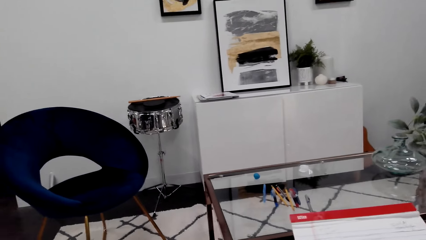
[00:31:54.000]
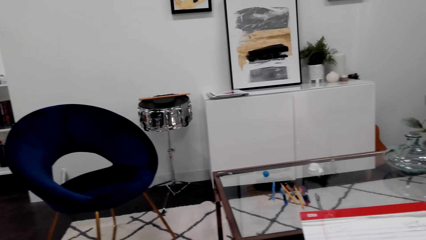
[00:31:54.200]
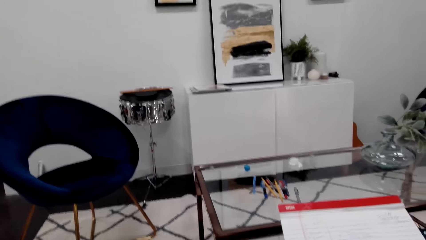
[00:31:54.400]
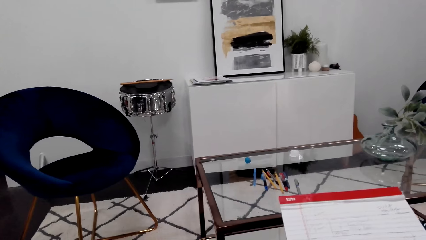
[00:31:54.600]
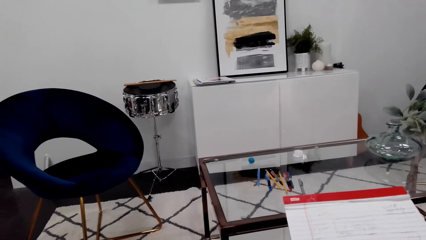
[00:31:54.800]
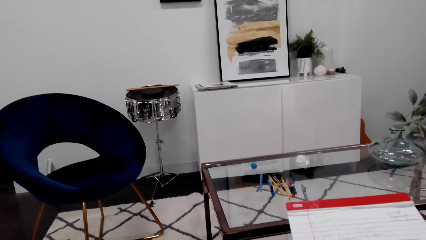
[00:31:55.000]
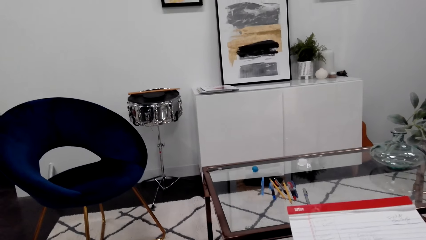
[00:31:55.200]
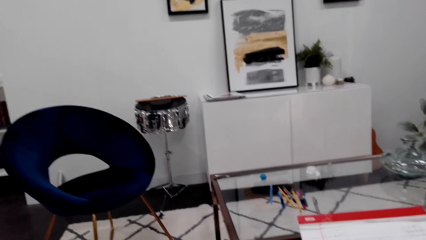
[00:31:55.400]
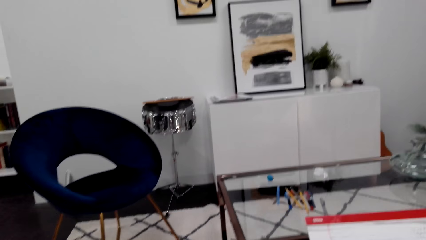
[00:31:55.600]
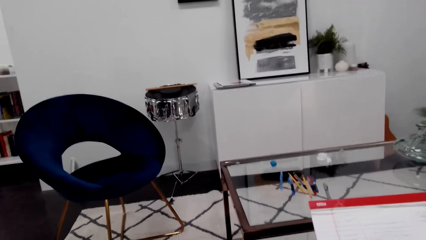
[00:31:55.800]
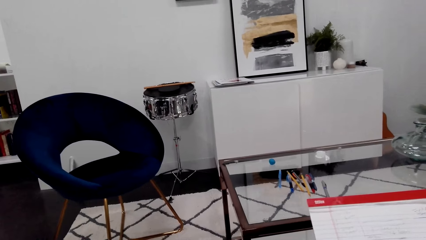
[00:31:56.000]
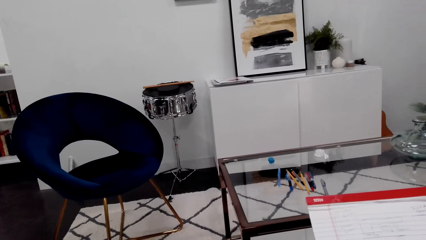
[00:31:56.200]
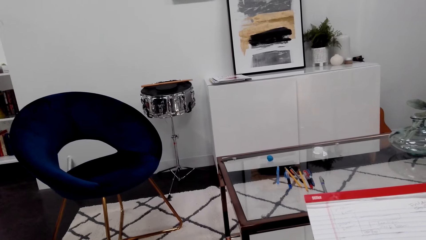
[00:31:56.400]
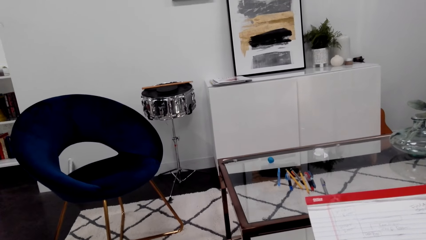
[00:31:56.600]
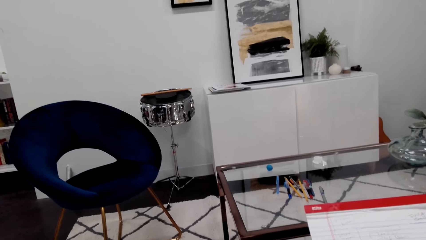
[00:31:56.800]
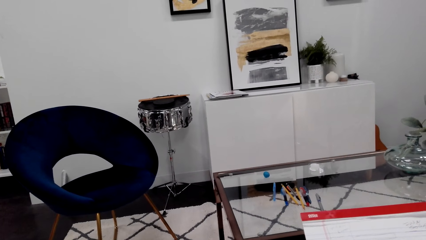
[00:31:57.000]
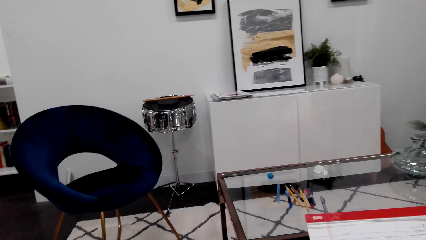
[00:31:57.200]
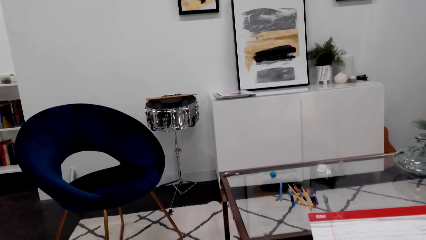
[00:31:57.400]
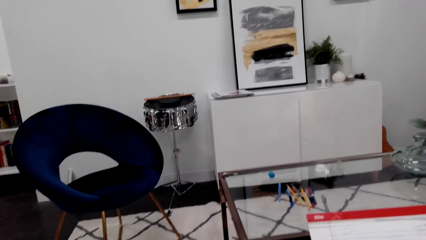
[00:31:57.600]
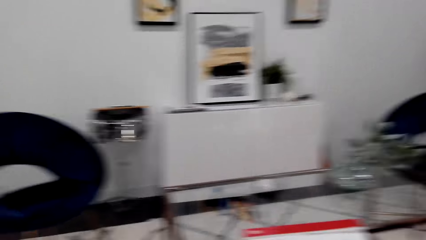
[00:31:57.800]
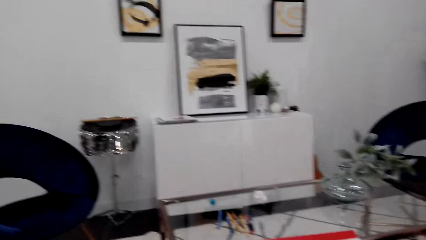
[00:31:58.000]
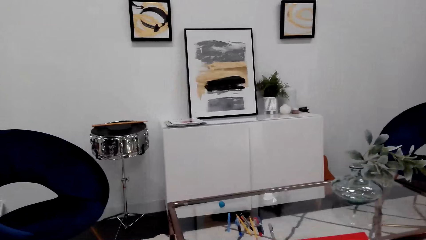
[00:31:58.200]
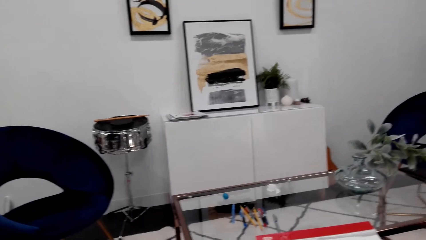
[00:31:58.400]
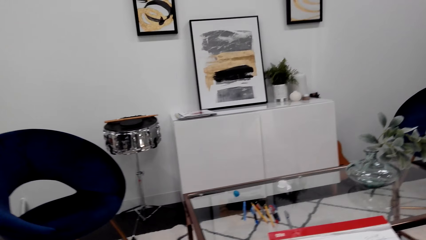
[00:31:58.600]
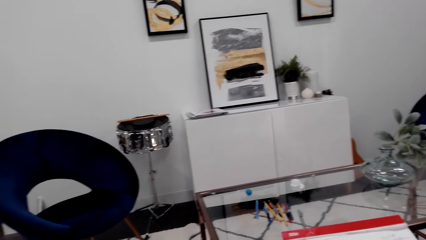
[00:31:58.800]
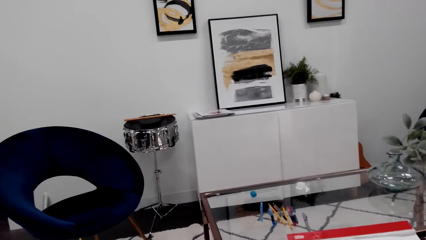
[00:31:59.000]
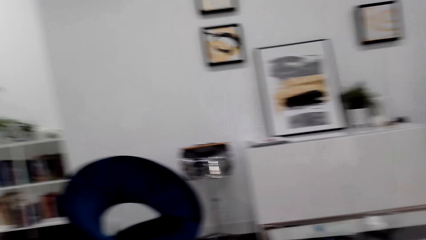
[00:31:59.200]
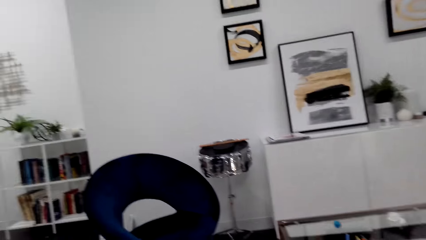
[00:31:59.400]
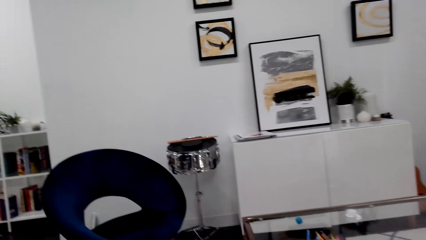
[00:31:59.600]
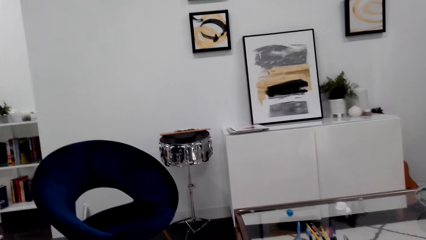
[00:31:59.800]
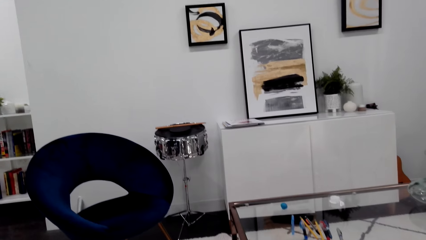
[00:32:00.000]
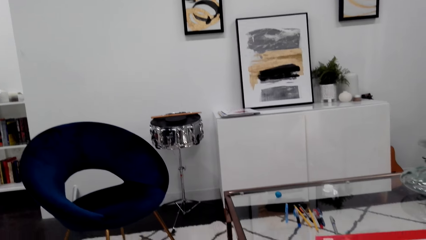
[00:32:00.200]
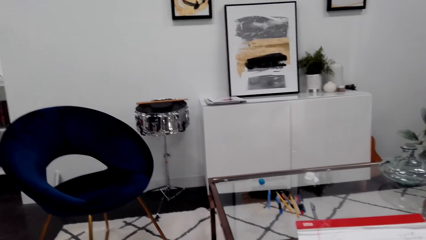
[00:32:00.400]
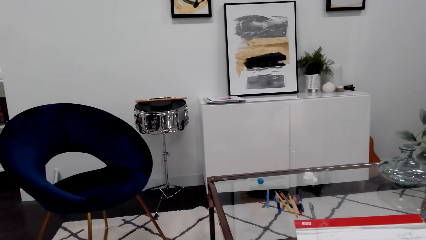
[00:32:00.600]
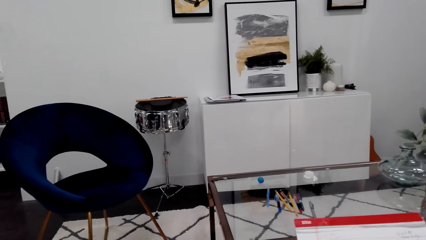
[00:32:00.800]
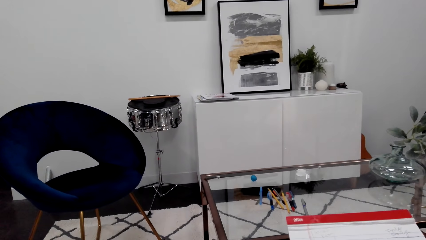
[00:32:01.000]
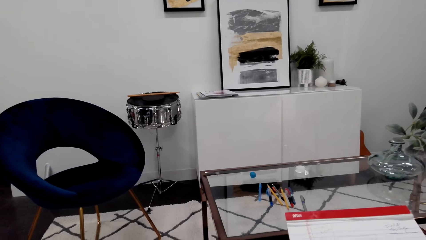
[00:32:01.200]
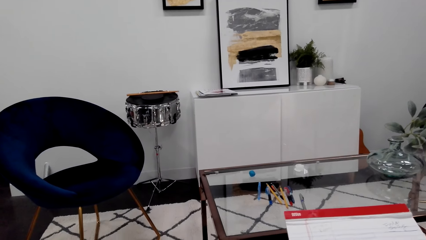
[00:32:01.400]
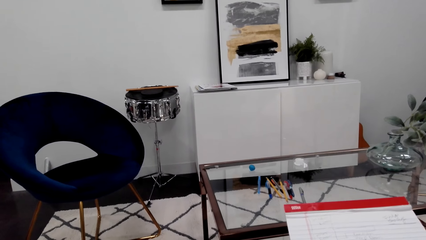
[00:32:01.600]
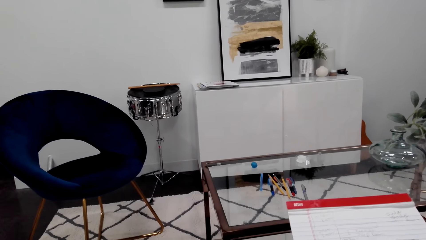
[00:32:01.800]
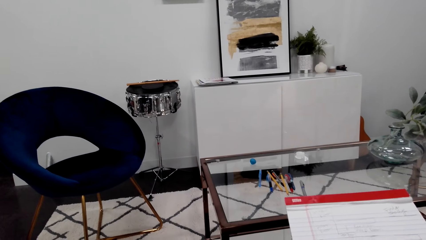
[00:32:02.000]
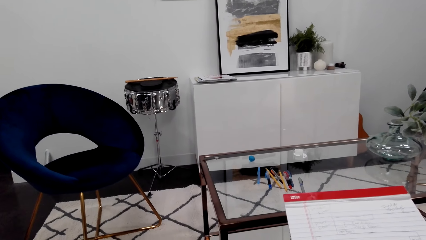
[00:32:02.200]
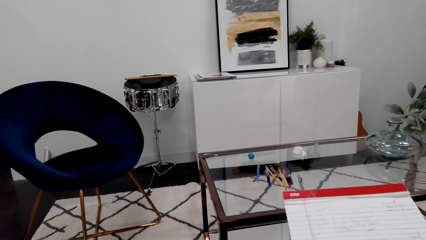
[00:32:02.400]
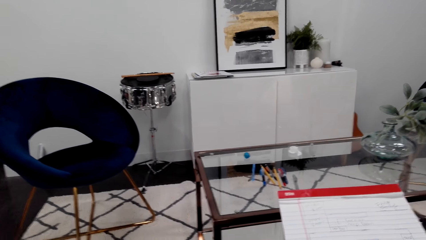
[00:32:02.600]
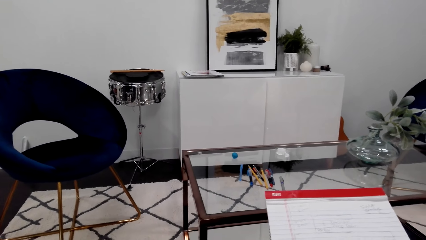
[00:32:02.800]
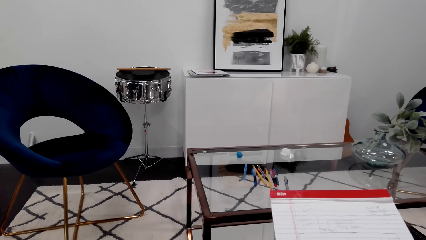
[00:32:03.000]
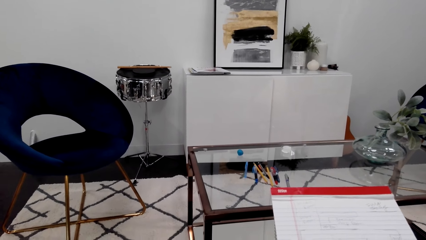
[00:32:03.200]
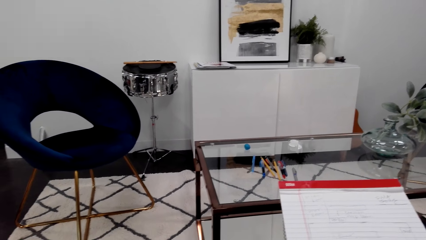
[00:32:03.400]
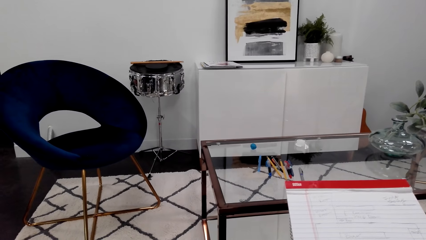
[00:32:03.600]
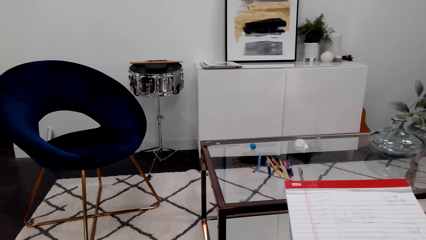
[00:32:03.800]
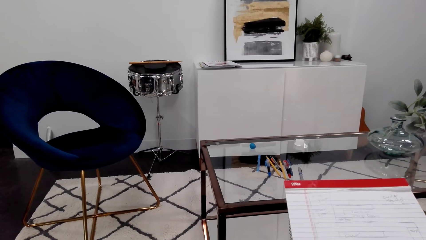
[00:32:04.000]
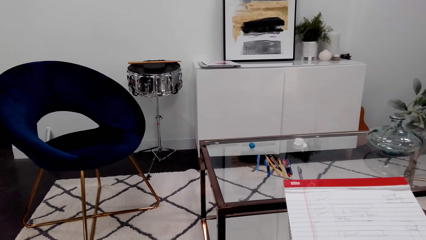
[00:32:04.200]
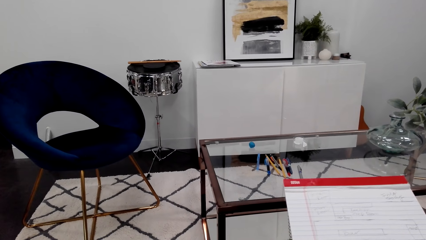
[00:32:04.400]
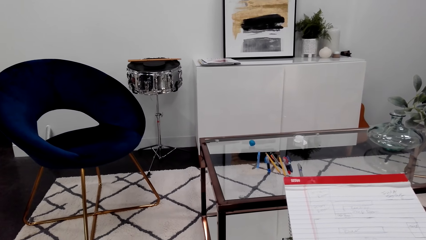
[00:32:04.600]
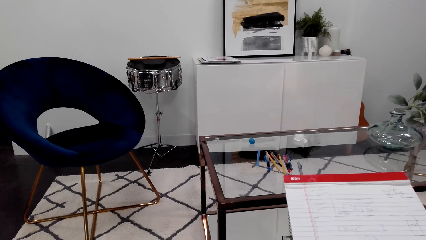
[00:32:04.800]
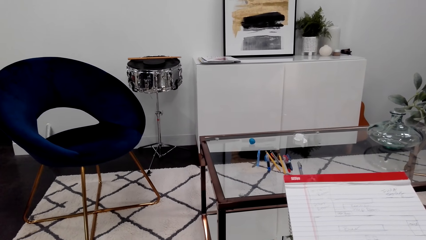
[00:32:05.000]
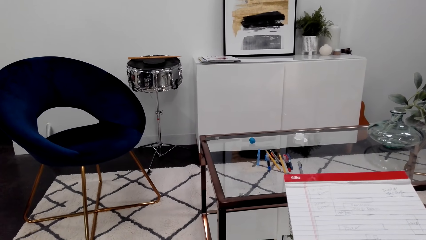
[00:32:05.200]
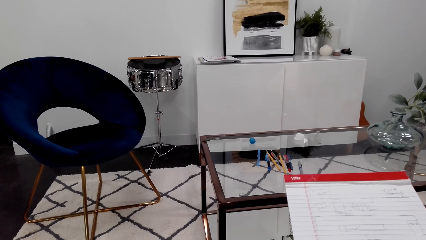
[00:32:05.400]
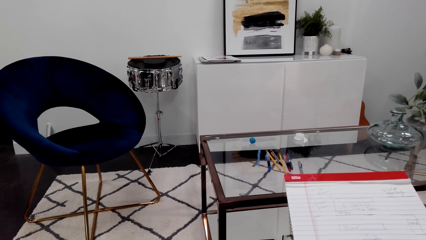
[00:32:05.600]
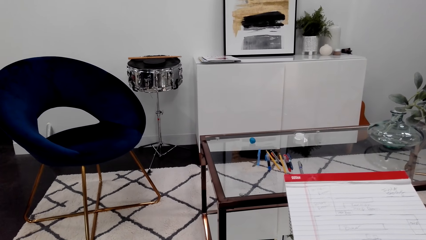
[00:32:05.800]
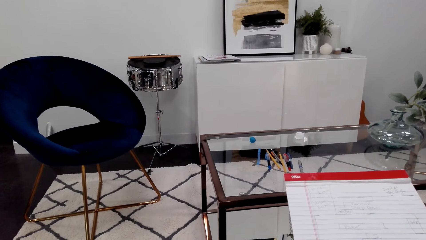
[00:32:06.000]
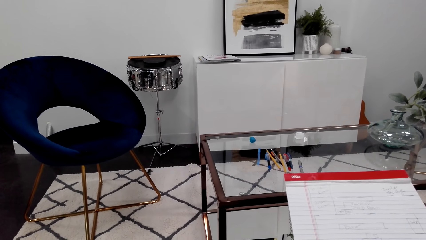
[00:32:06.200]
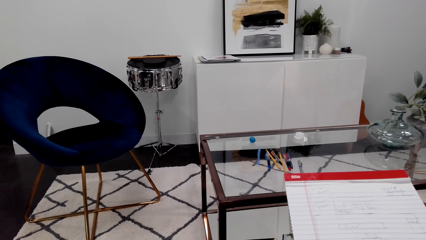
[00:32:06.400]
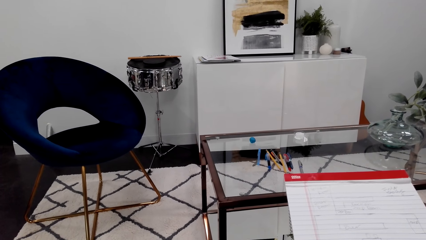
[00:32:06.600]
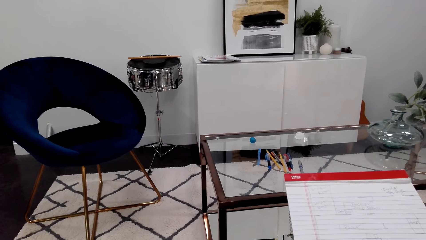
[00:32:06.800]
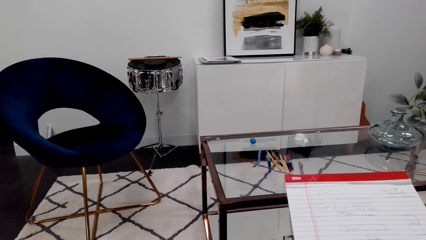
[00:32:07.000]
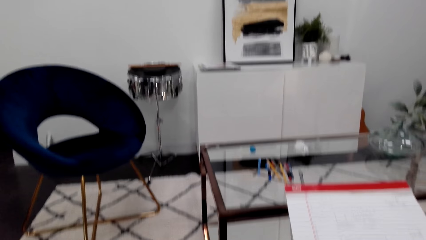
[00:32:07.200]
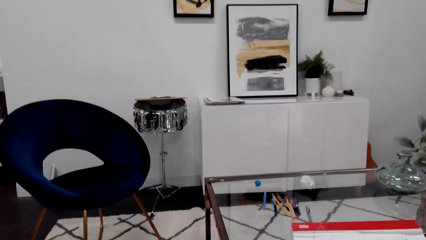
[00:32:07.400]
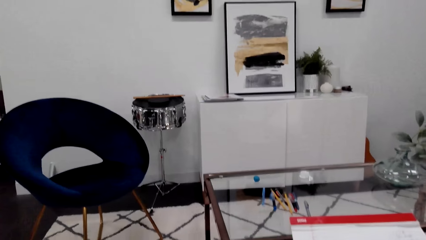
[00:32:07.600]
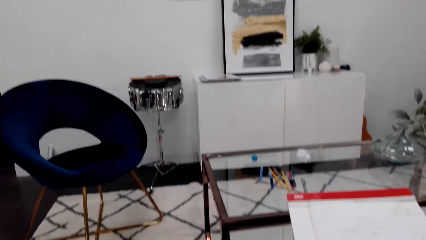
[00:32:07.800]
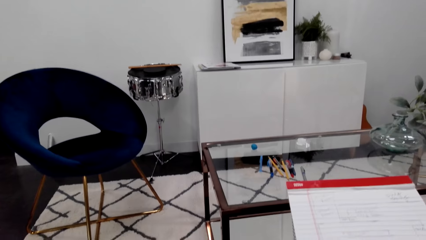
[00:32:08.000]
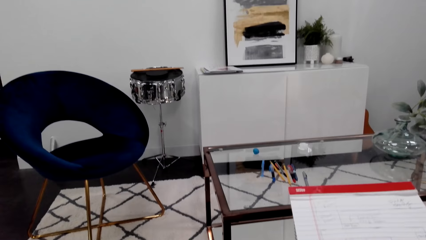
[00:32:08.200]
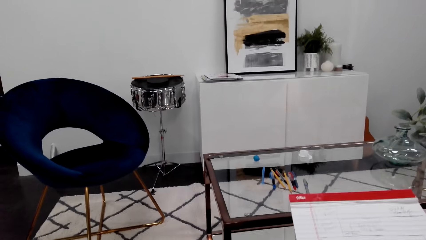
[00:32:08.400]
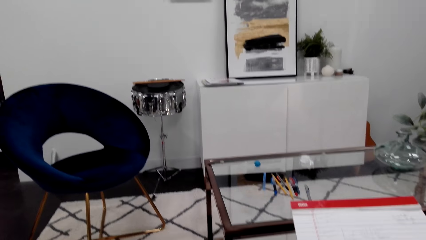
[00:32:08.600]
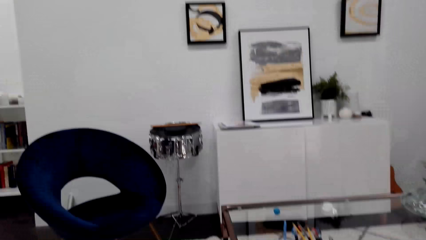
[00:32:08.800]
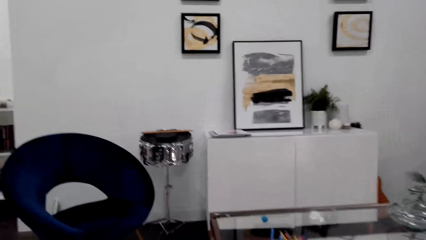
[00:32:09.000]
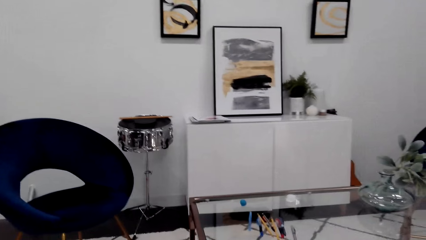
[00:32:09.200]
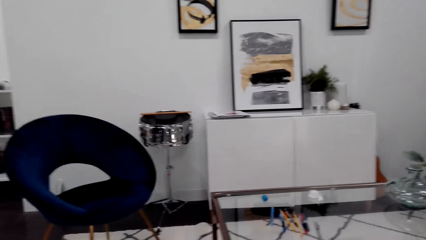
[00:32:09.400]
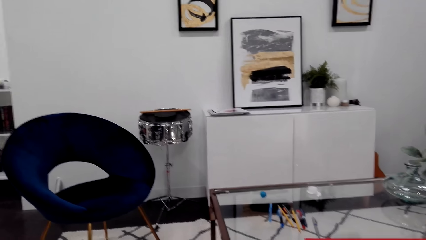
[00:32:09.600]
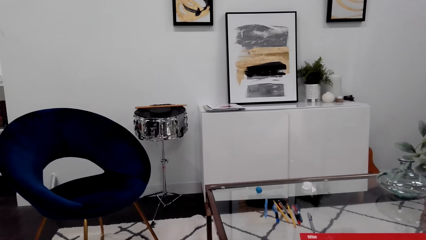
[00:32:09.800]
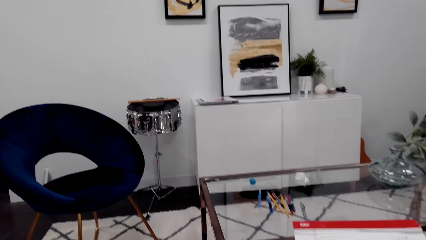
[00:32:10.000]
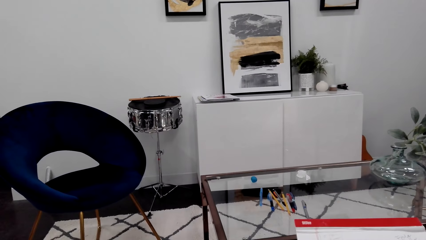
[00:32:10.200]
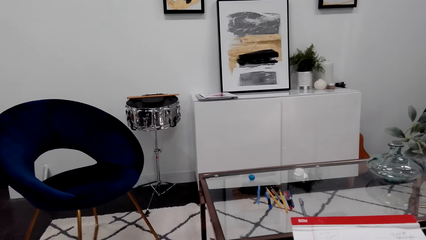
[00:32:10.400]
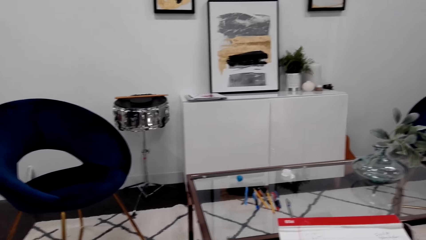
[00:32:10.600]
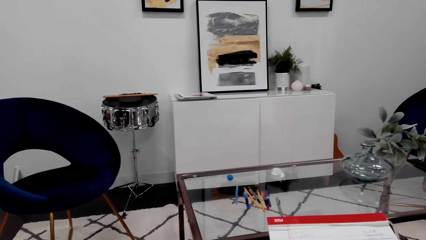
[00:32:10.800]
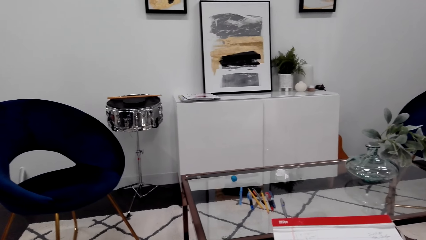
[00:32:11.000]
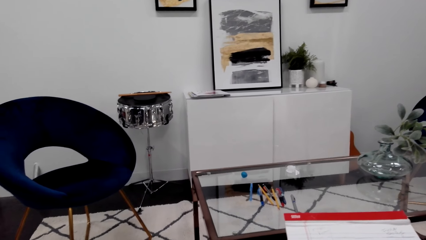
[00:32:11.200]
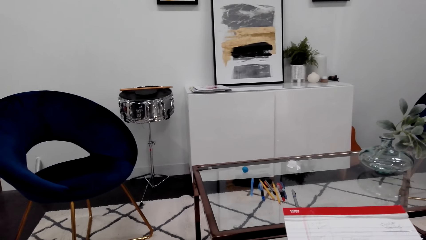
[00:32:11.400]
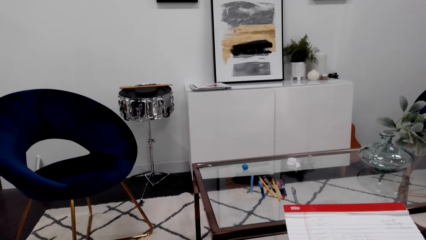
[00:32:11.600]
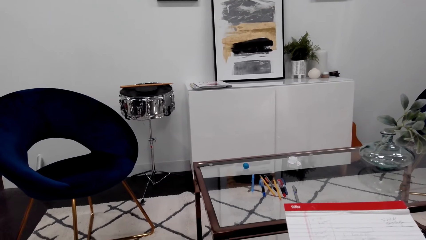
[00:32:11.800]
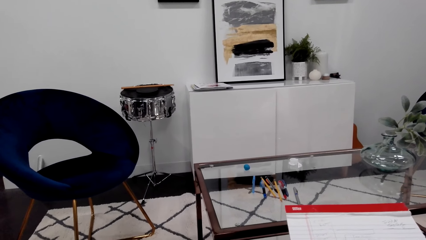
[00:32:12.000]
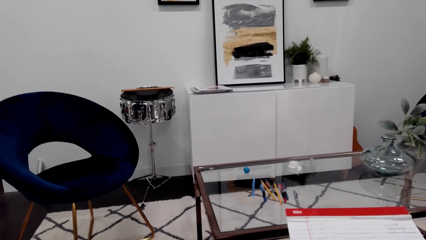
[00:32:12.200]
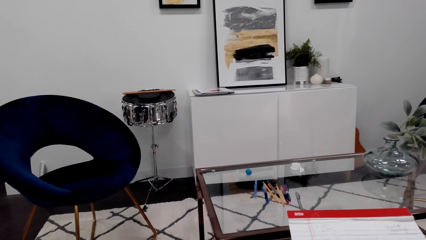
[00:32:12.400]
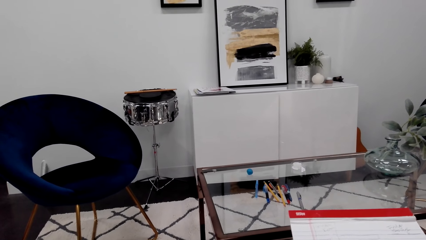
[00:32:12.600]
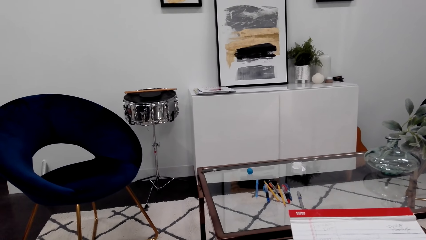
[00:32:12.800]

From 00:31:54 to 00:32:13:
The camera wearer is writing on a notebook. They look at the book. They converse.
